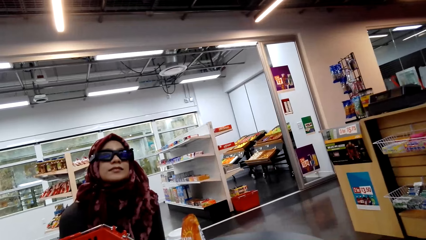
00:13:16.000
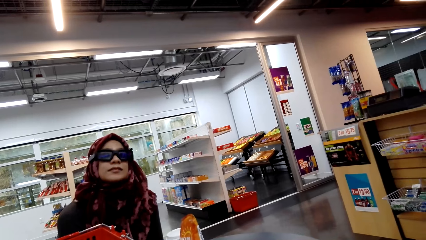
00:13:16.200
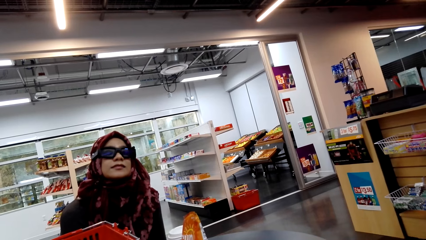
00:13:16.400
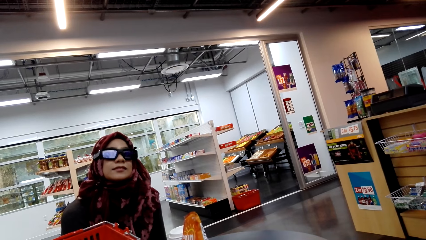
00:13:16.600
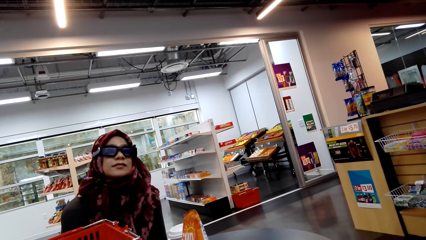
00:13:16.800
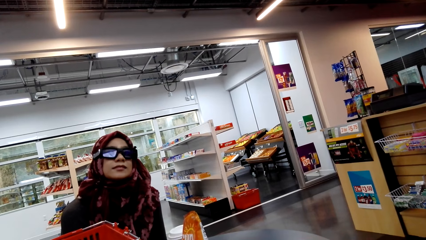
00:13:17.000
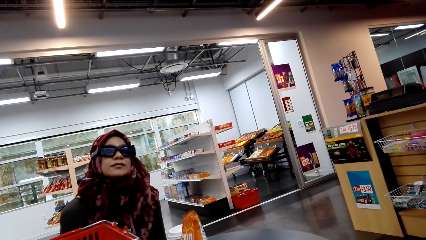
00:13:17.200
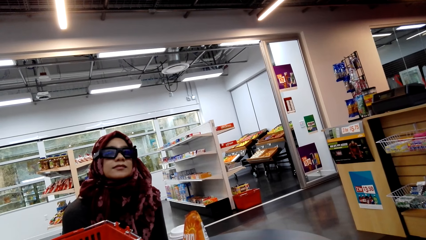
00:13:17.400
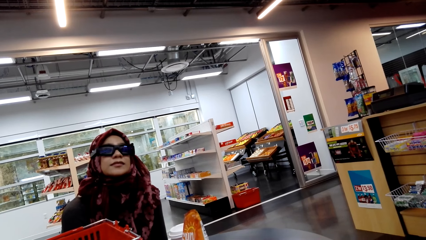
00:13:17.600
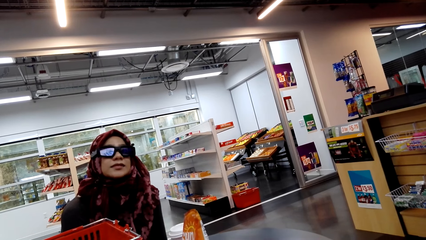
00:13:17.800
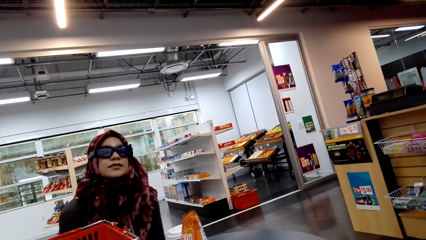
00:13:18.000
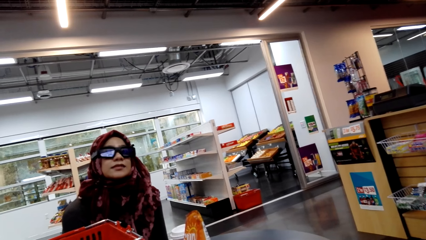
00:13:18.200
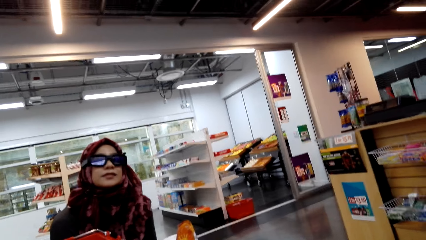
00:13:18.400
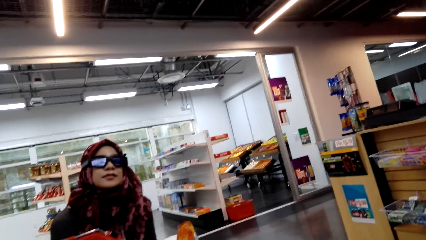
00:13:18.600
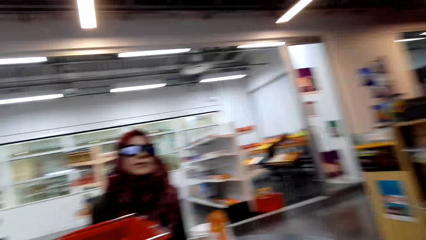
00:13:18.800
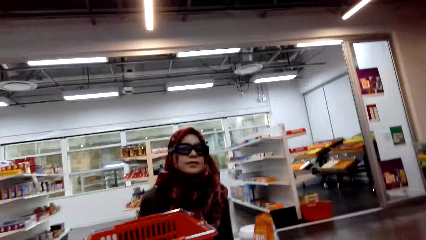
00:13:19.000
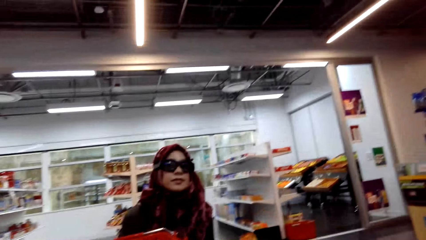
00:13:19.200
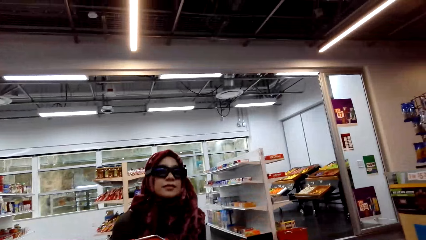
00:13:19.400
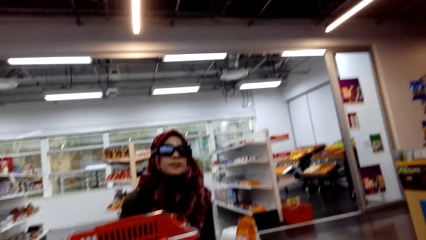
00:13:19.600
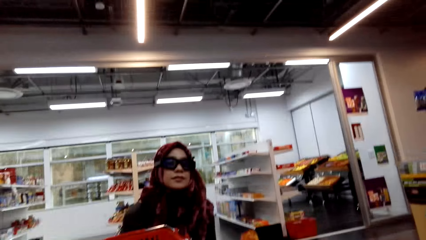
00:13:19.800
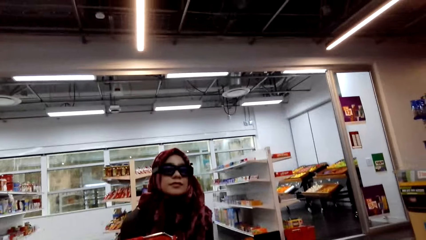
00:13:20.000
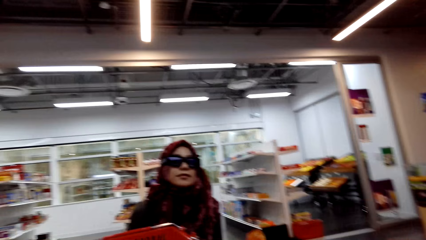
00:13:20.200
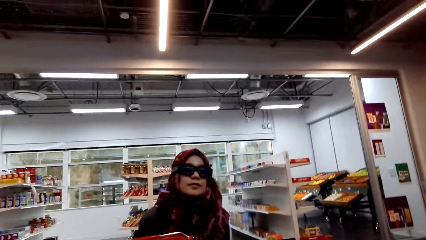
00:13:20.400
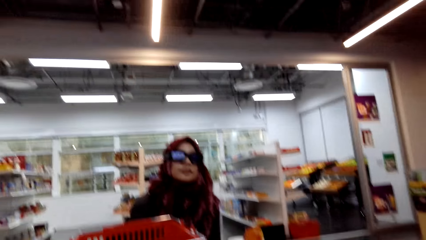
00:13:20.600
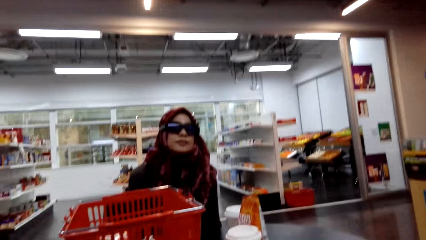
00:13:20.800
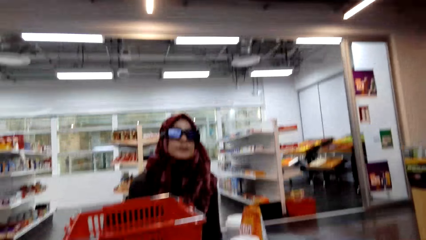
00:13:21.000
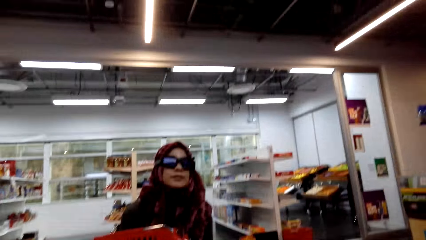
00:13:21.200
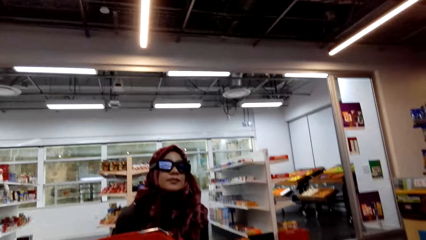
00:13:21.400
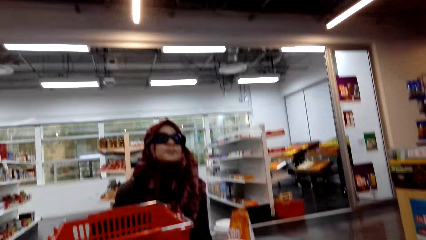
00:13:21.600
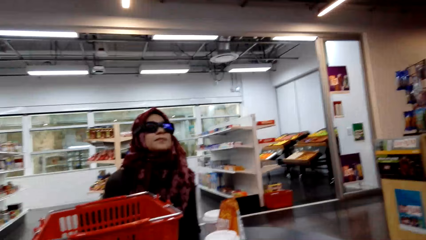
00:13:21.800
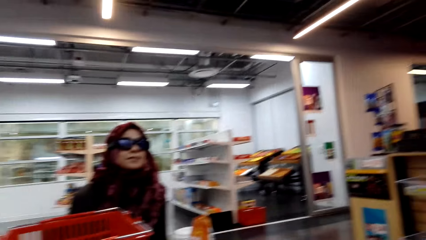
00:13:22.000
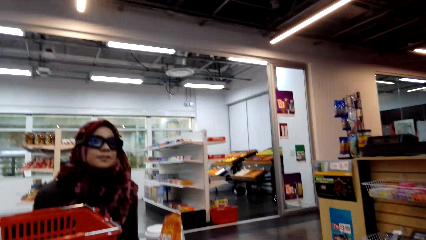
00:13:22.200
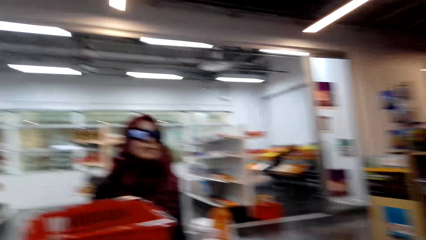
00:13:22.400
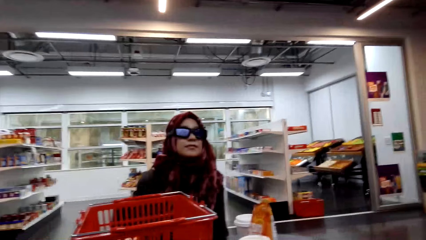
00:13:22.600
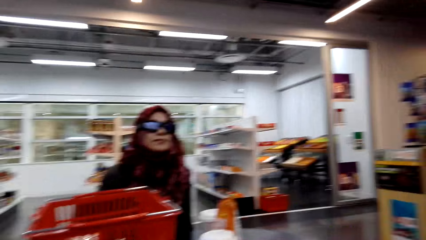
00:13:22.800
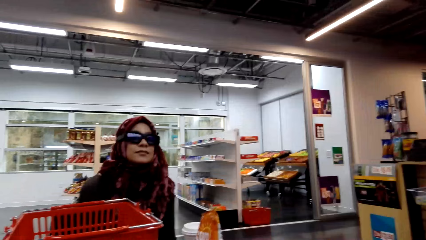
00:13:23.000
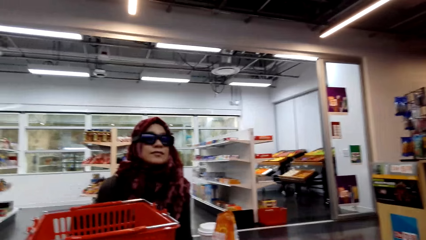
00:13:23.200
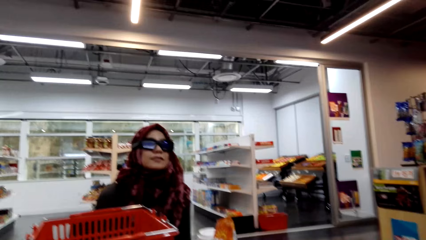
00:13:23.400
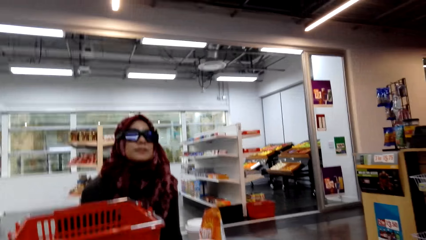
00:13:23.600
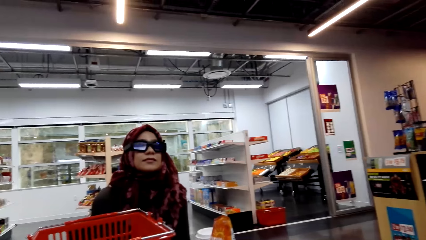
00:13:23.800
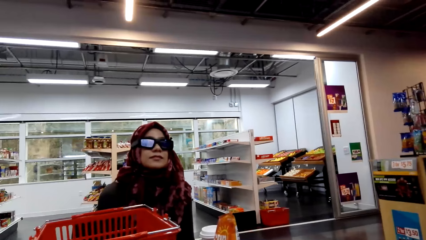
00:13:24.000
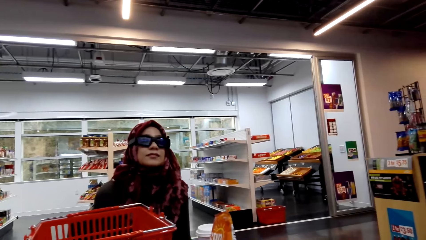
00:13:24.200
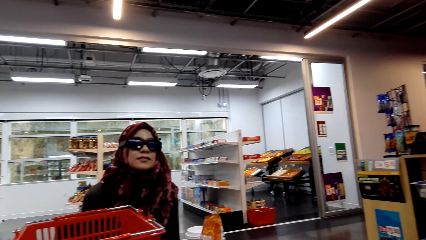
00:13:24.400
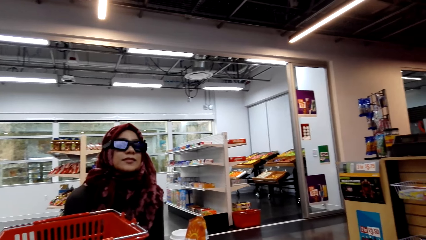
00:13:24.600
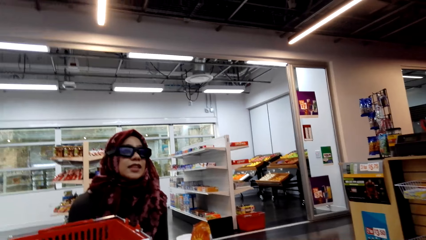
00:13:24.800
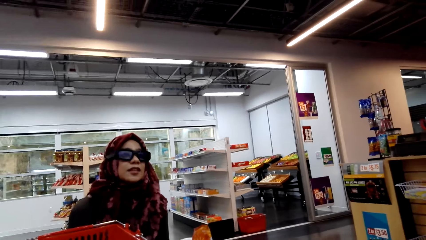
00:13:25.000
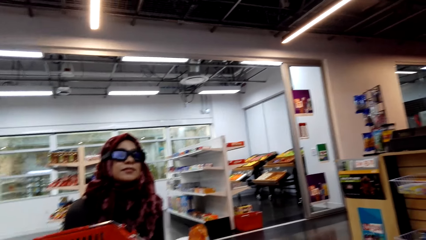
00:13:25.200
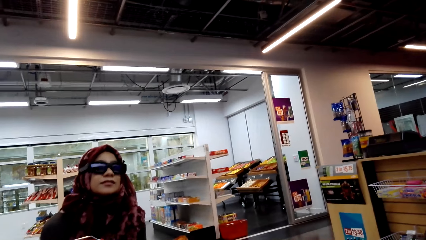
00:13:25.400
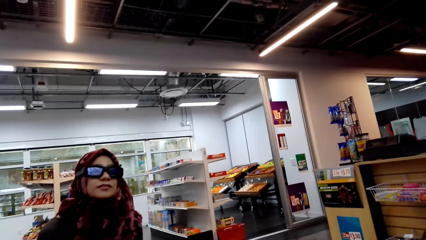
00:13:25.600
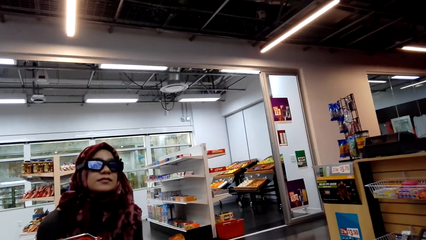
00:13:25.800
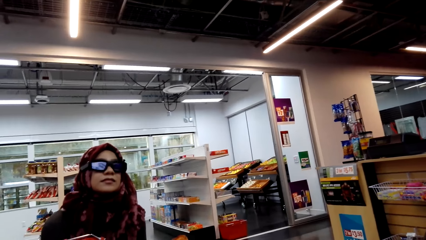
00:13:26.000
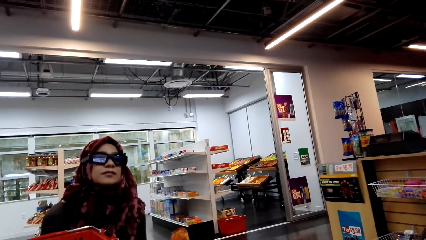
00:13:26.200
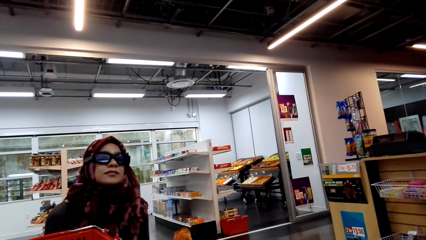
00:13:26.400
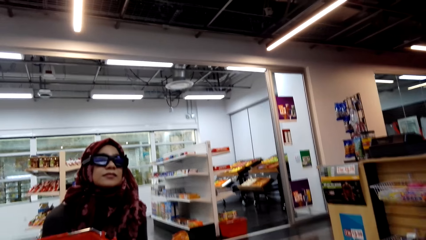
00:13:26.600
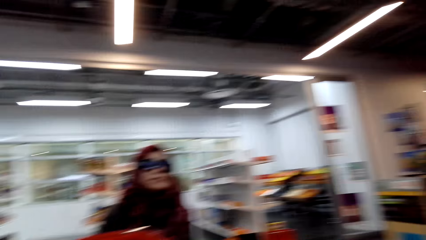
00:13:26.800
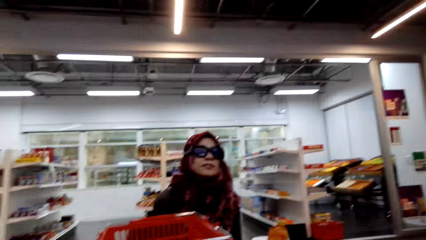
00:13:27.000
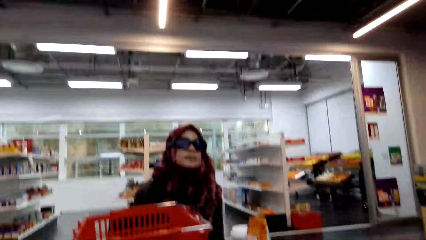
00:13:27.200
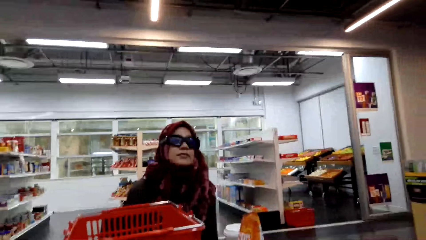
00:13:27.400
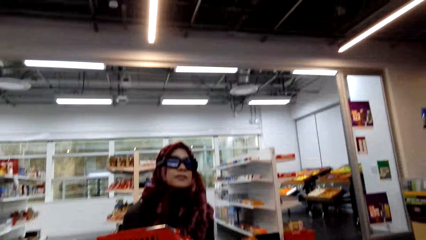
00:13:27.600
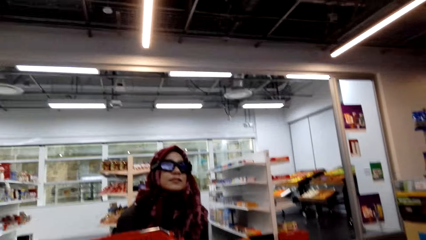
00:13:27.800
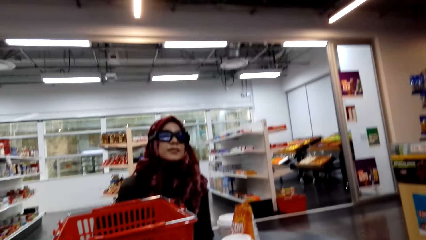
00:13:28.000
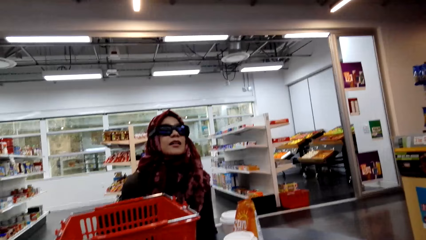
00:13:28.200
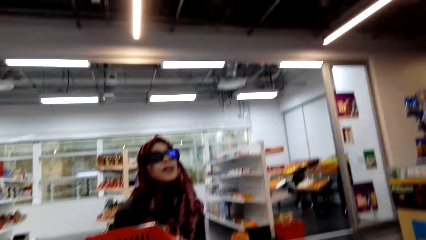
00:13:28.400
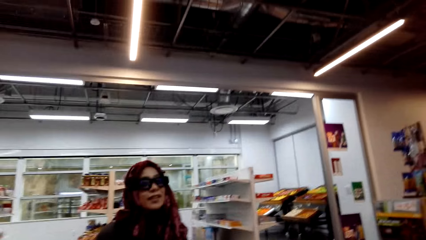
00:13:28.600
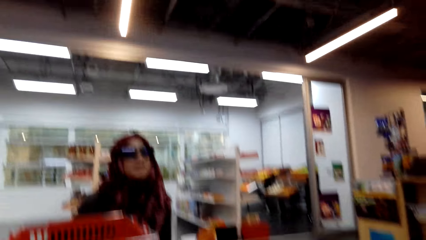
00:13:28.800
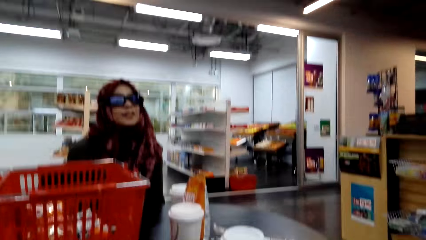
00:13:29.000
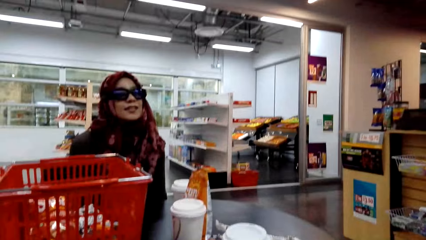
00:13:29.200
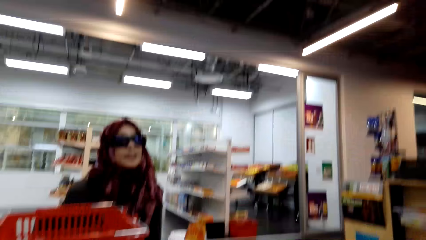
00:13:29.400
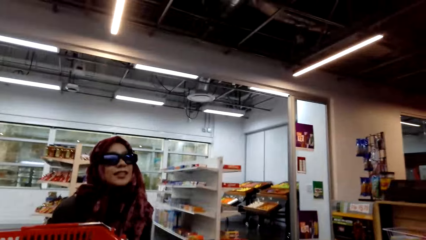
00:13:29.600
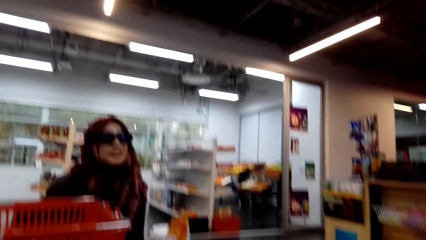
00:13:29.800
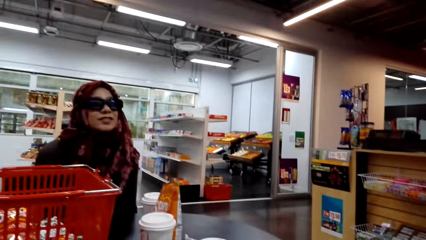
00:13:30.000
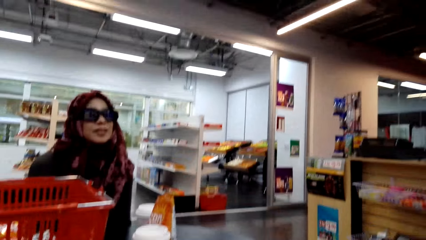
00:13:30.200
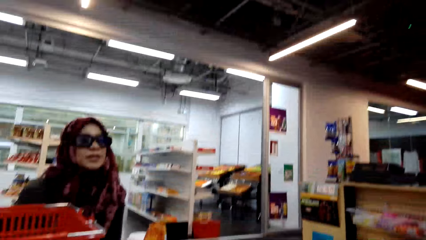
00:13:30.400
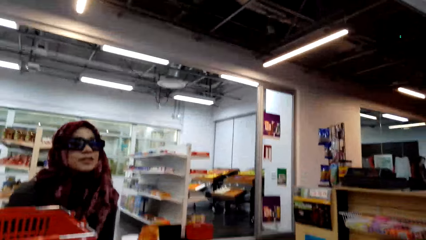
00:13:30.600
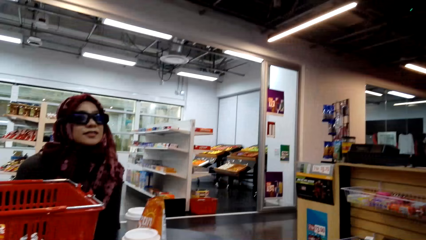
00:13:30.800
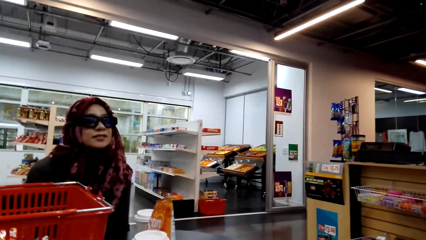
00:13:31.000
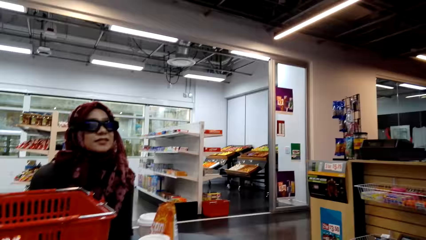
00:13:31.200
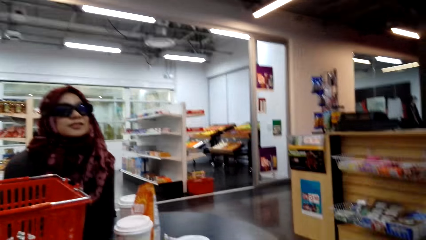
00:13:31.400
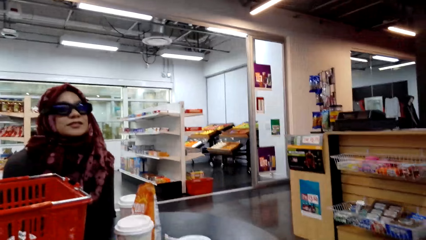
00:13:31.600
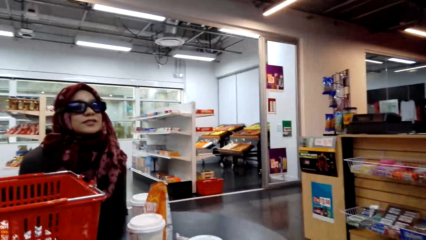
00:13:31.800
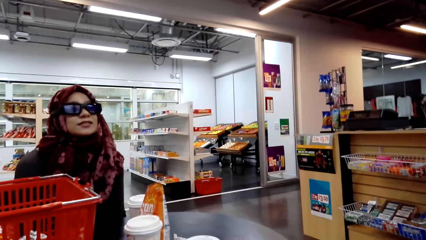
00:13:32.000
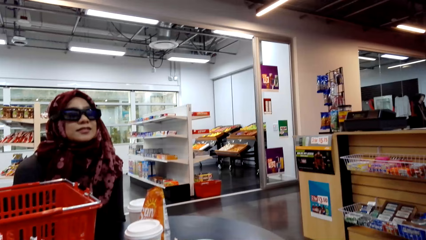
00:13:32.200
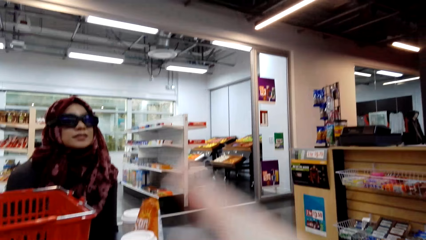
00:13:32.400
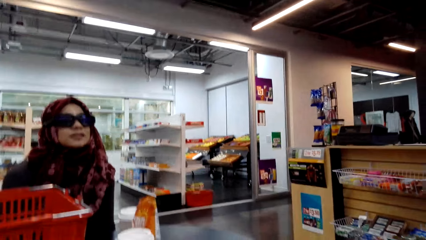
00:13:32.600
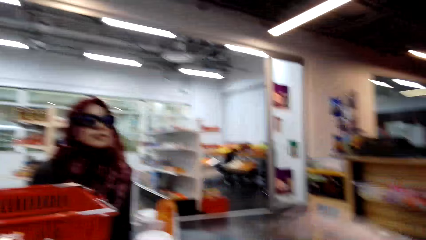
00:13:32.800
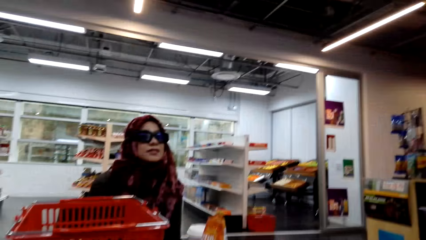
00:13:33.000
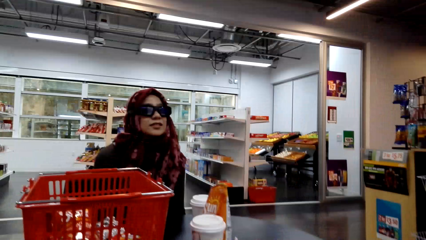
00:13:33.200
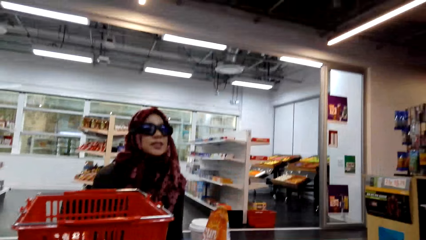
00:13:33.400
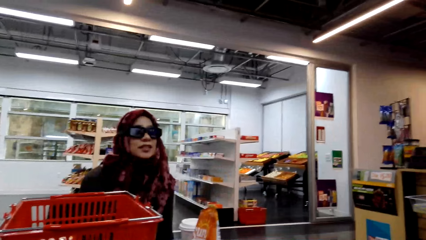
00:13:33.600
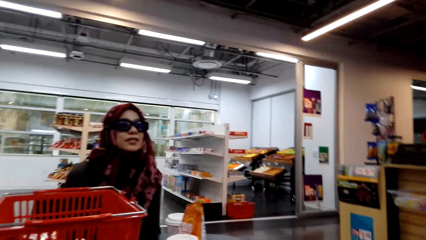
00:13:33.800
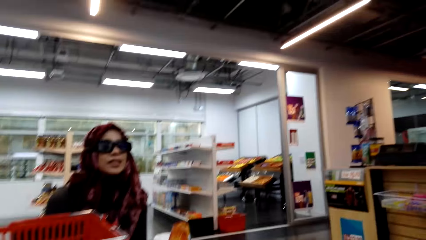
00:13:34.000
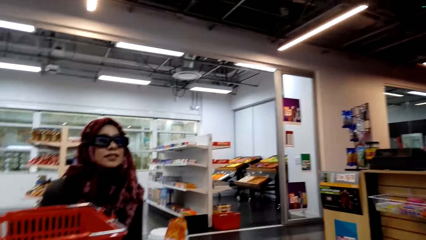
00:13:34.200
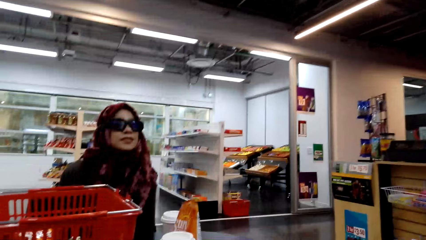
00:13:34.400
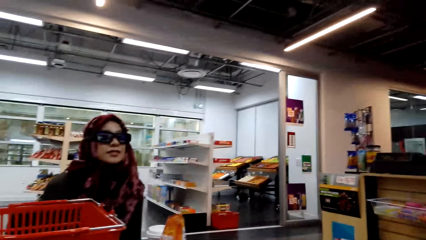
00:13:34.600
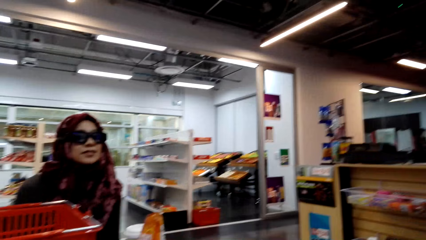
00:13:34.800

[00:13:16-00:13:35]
The camera wearer looks around the supermarket. They converse with a woman. The woman converses with the camera wearer.
